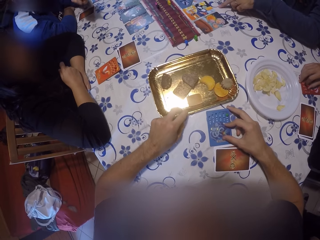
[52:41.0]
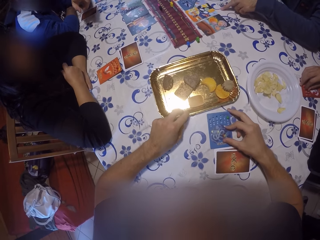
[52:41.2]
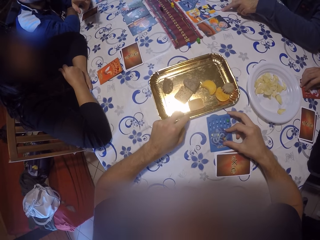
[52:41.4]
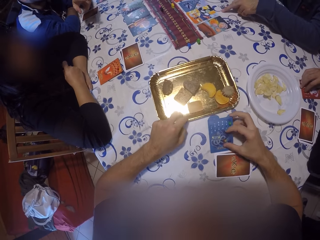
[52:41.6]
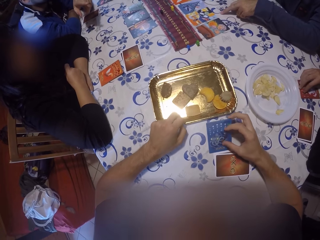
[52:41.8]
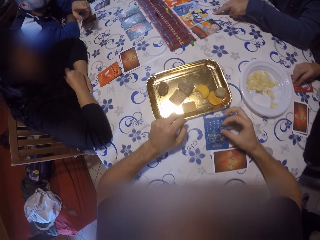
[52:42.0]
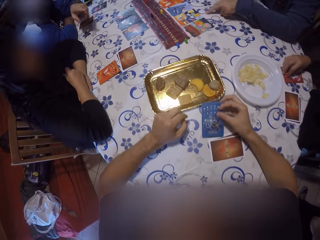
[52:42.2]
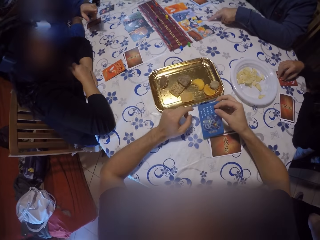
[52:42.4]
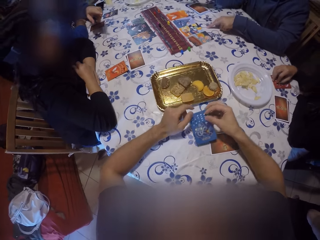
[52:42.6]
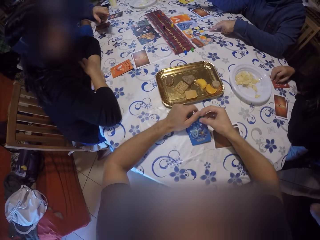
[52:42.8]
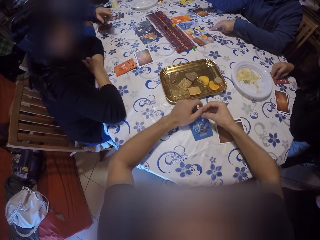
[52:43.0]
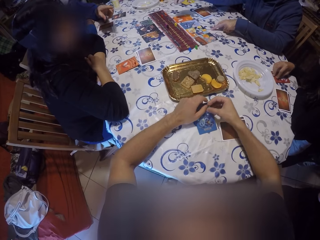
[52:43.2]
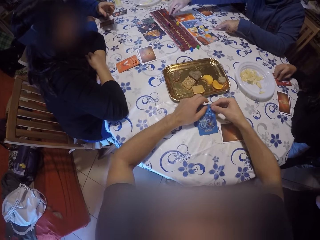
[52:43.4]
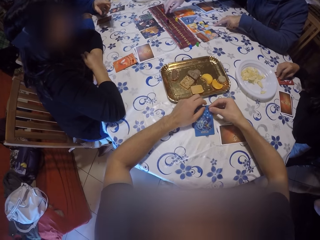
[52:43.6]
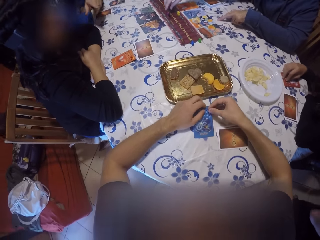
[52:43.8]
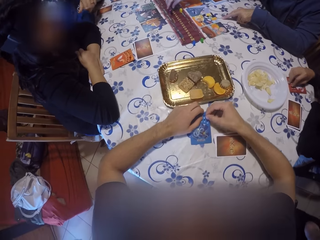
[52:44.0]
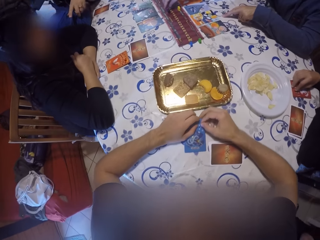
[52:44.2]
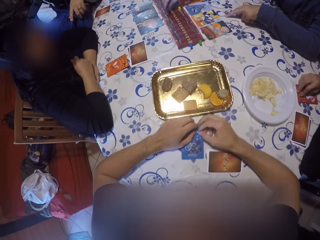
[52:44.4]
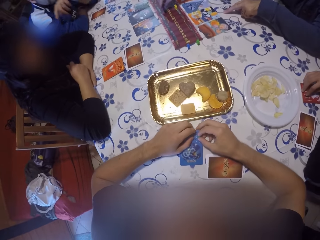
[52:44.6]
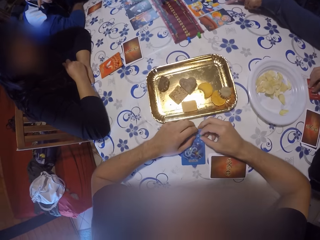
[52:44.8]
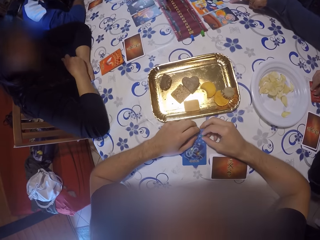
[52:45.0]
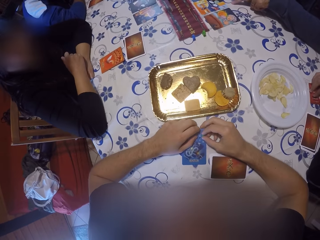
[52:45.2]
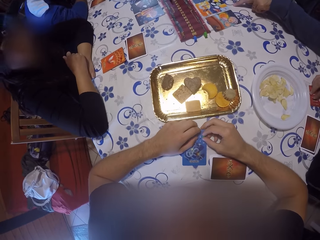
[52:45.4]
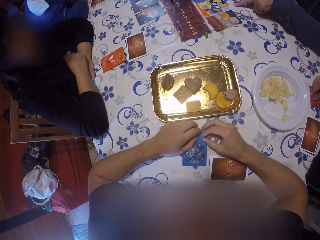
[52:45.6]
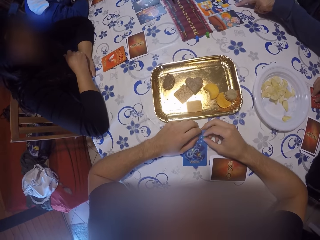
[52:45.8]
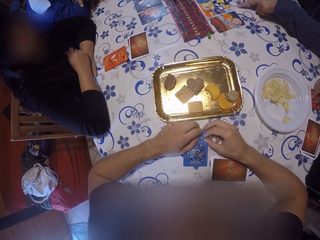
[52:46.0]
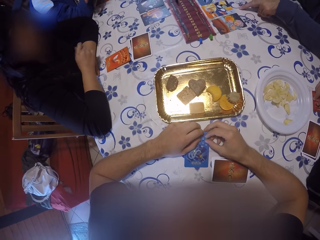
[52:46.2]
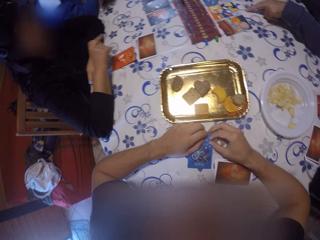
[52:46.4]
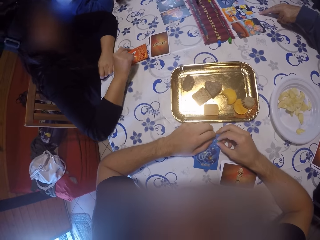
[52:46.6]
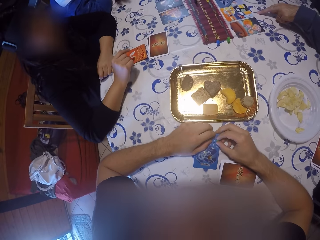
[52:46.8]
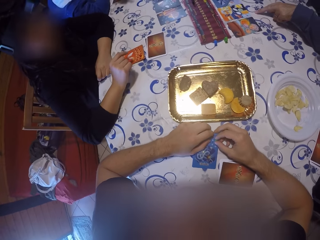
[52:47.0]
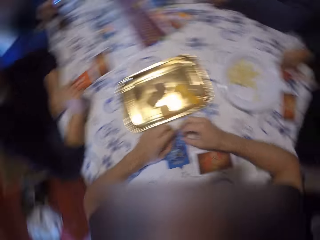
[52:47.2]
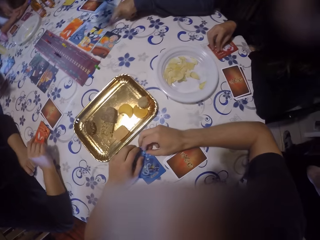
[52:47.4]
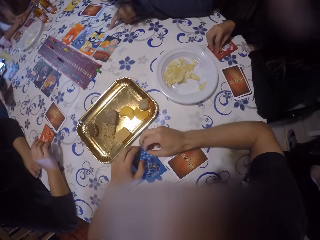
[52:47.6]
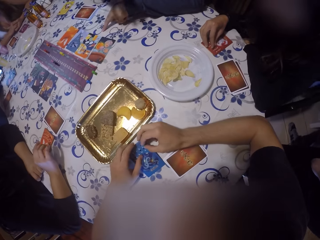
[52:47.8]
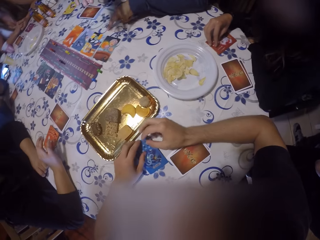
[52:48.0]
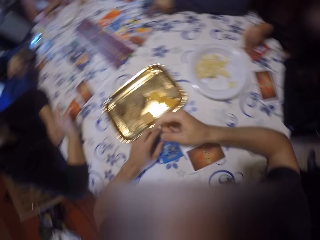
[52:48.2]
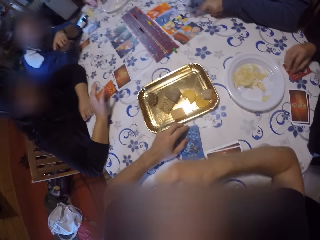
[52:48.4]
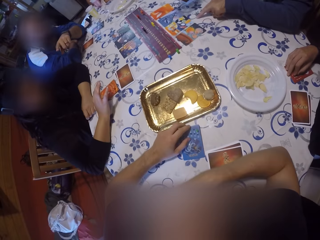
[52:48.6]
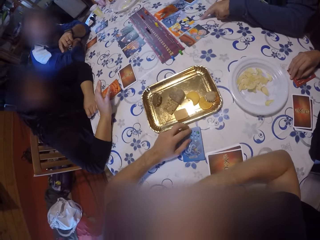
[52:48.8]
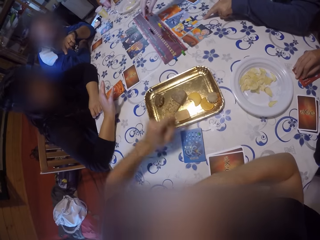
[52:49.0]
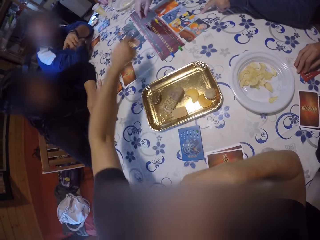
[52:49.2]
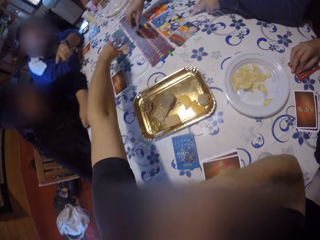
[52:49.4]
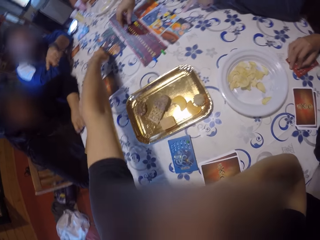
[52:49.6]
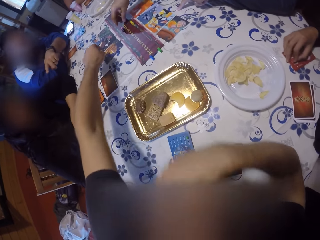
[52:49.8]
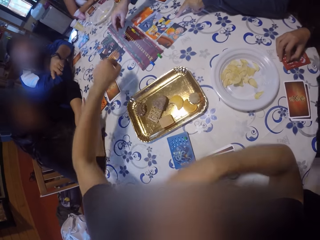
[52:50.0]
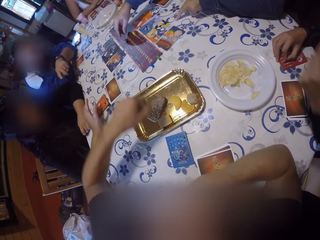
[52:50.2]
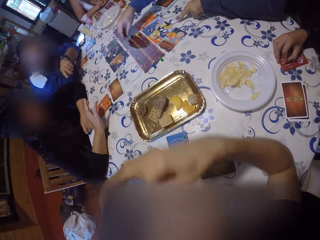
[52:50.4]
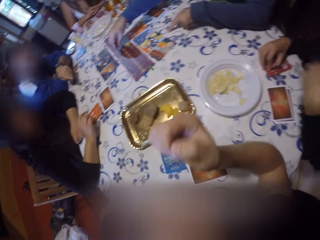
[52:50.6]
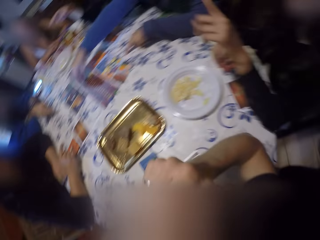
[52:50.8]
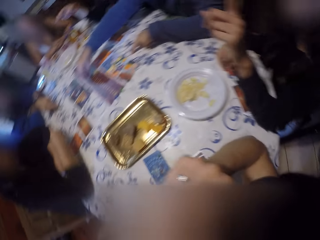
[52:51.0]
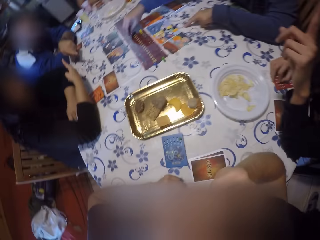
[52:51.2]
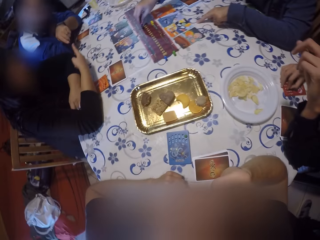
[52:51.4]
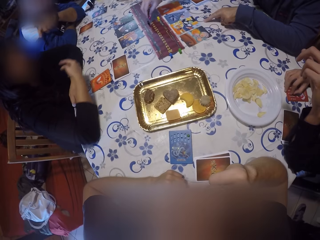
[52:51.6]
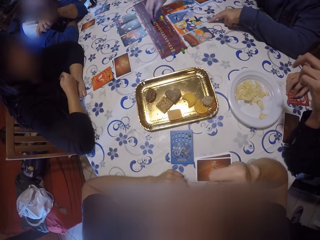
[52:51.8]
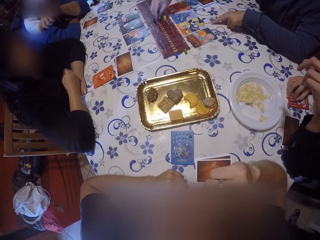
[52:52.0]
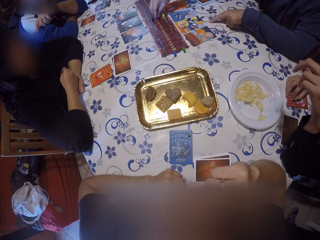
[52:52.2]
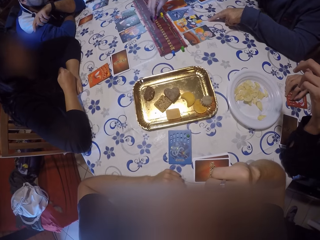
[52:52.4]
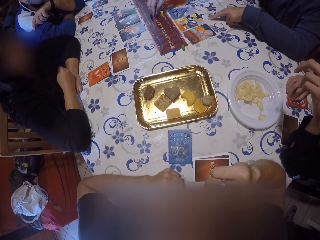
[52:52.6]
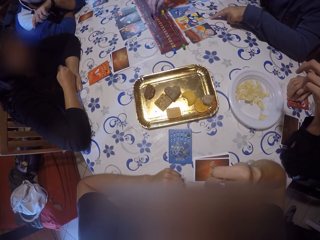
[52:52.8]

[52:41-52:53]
A man speaks. The camera wearer moves the tray on the table with his left hand. He picks the blue game chip from the table with his right hand. He picks a card. He holds the blue game chip with both hands. He holds the card. Another man points at the card on the table with his right hand. He speaks. The first man moves a black button on the game board with his right hand. The camera wearer stretches the hand. Another man speaks.

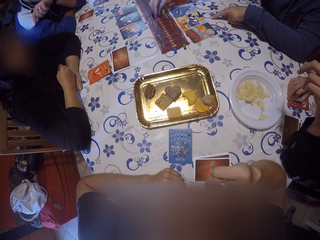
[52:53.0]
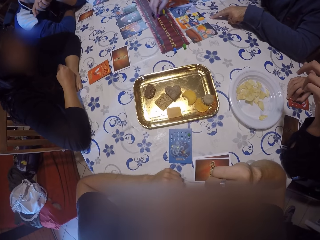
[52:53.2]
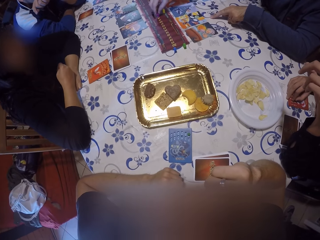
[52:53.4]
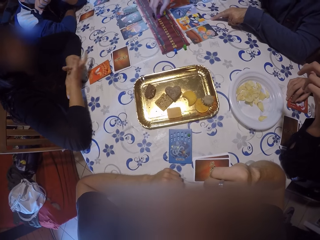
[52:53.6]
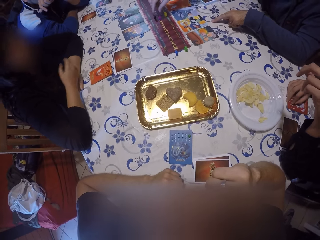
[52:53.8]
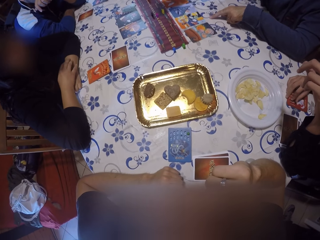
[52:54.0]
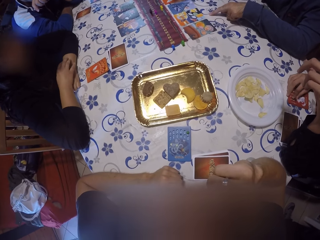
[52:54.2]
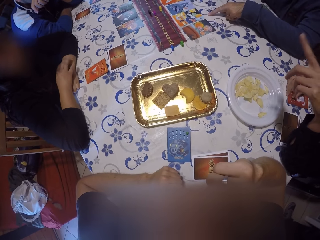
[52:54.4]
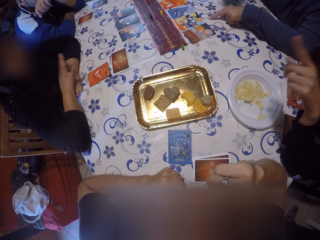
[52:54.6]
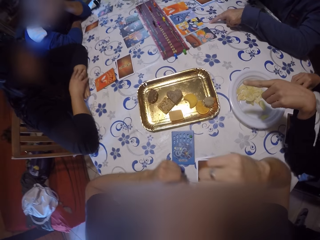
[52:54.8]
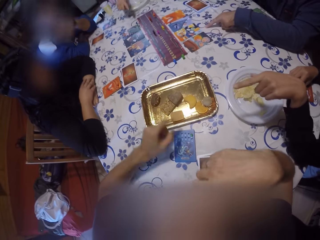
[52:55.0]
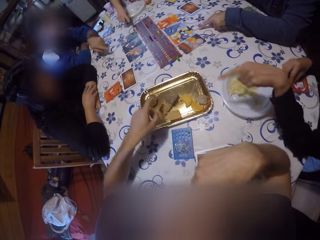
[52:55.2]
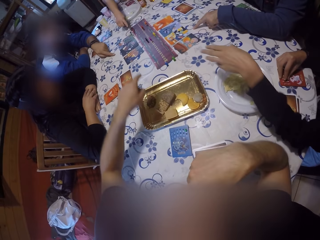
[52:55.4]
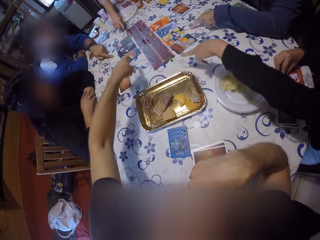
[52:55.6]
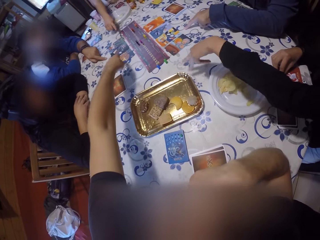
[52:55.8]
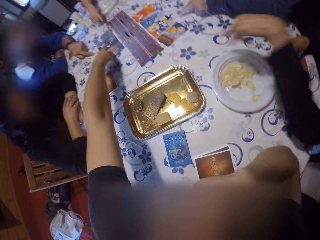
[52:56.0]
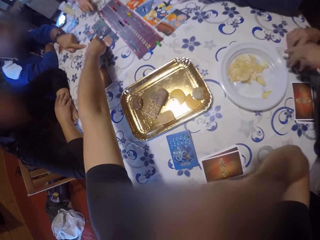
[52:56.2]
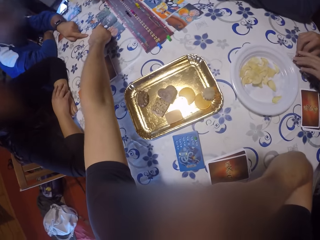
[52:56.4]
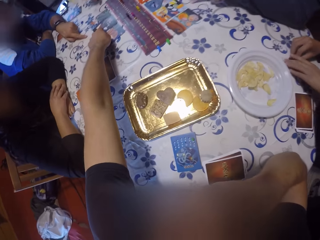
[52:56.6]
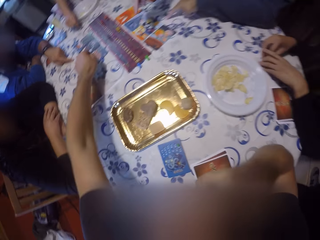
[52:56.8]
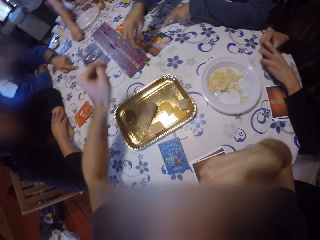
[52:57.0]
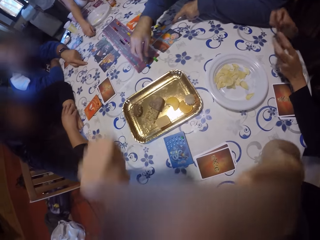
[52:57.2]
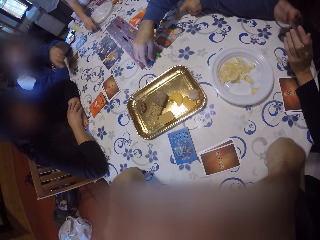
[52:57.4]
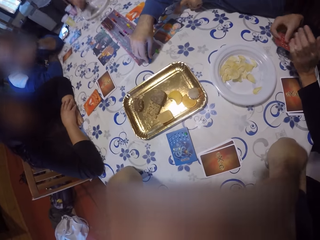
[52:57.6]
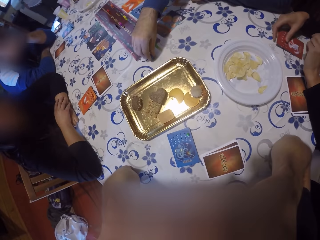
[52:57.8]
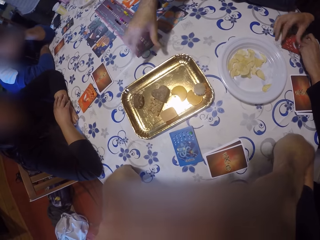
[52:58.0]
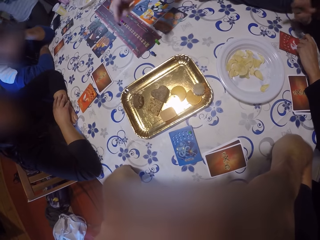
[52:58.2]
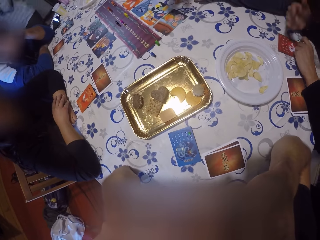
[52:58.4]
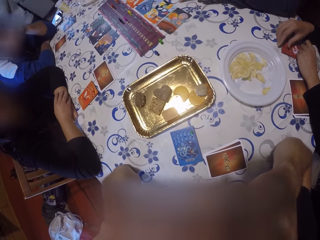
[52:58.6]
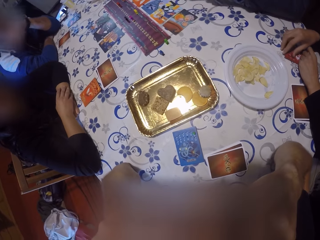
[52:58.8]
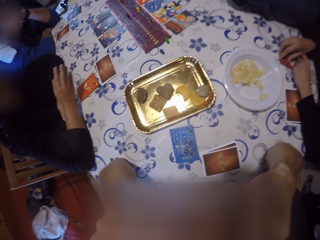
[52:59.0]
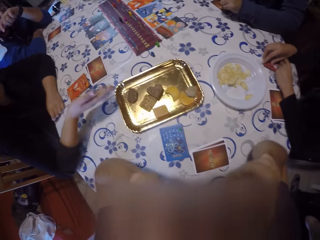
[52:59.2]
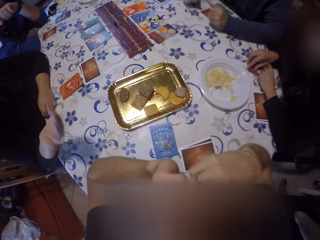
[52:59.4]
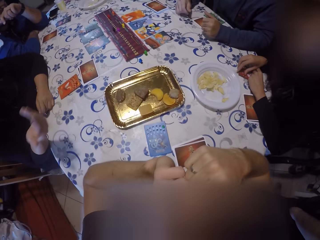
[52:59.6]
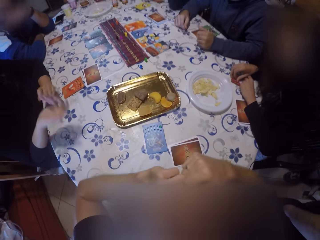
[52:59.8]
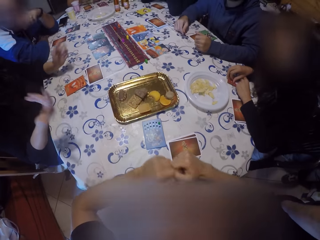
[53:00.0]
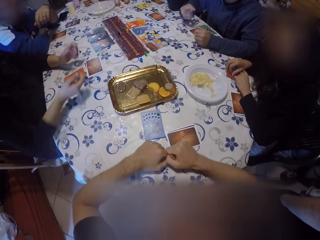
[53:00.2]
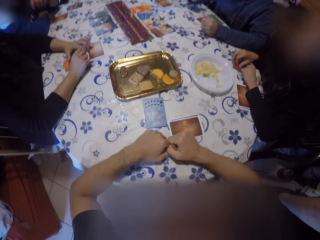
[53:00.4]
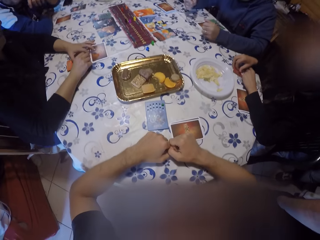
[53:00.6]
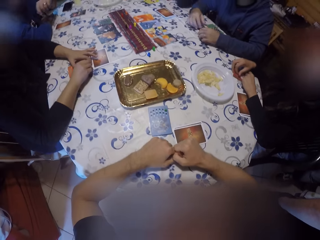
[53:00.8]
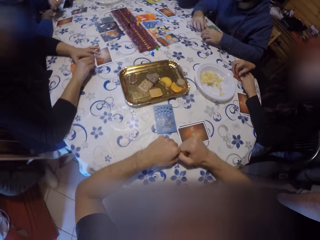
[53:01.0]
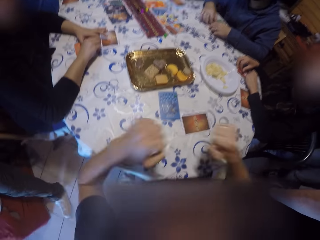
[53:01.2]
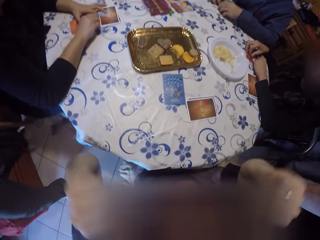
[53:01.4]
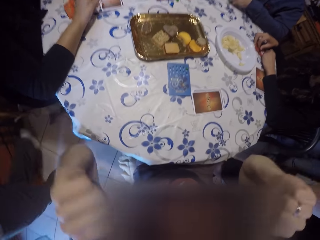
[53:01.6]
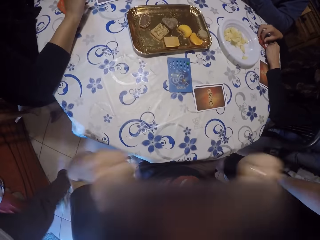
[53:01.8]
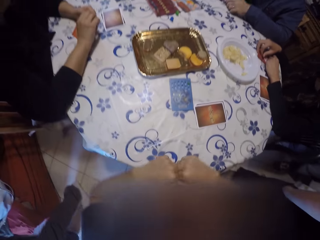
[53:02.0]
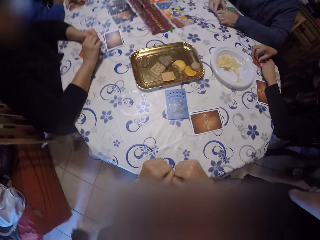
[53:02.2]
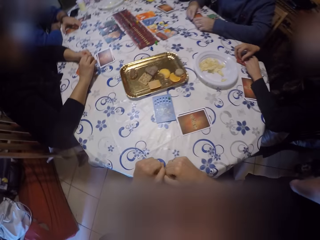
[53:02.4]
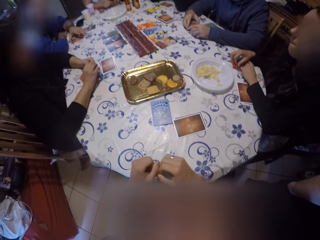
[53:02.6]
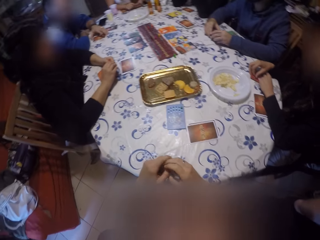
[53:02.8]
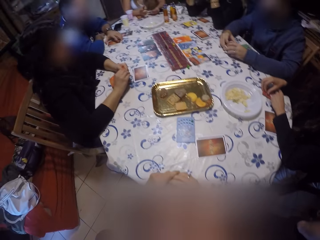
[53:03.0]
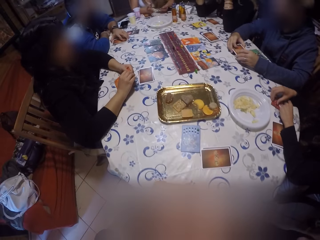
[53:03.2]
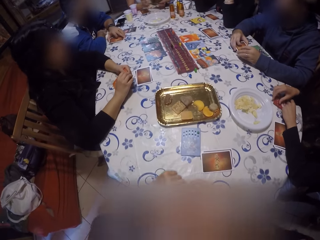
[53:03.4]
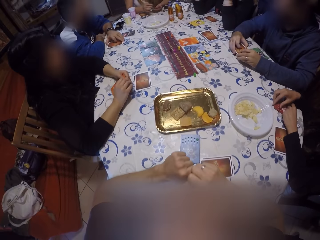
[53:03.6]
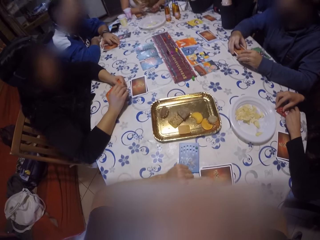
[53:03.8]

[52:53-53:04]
A man drops the black button on the game board with his right hand. Another man speaks. A third man points his left hand at the second man. Another man points at the cards on the table with his left hand. The first man points his left hand at the cards on the table. The third man points his left hand at the cards on the table. The camera wearer points his left hand at the cards on the table. A woman points at the cards on the table with her right hand. The camera wearer stretches the hand. He touches the card on the table with his left hand. He raises both hands towards his face. The first man picks the blue button on the table with his right hand and plays the game. He drops the blue button on the table with his right hand. The camera wearer drops both hands on the table. The second man speaks. The camera wearer raises a hand.
